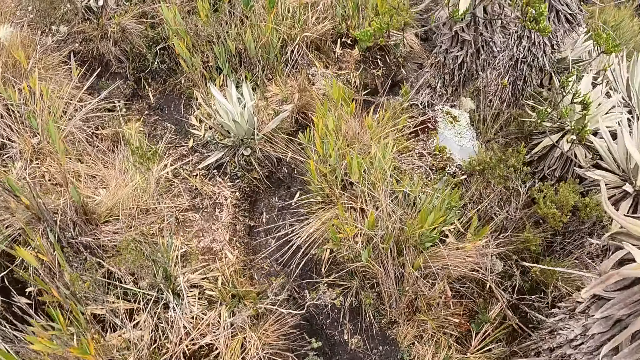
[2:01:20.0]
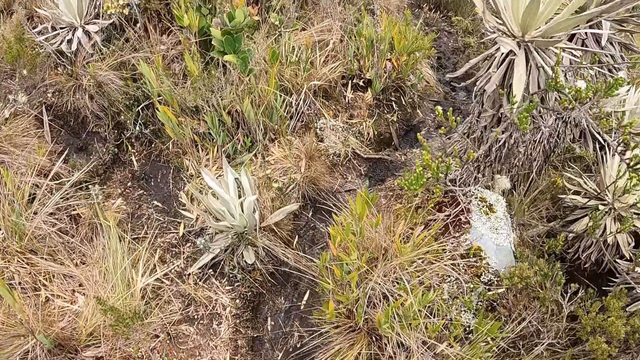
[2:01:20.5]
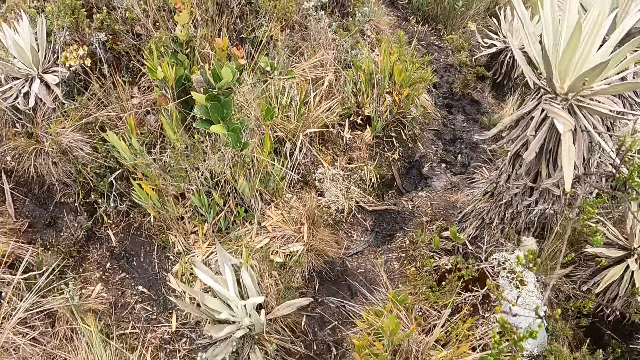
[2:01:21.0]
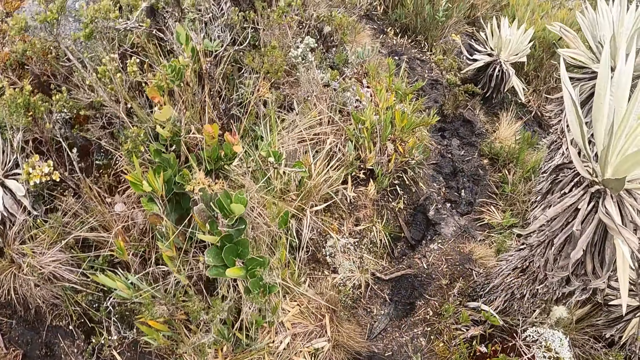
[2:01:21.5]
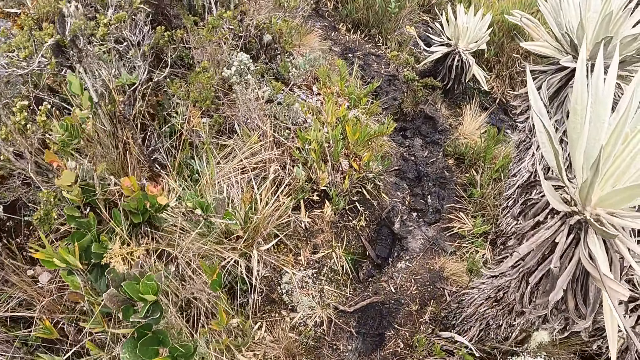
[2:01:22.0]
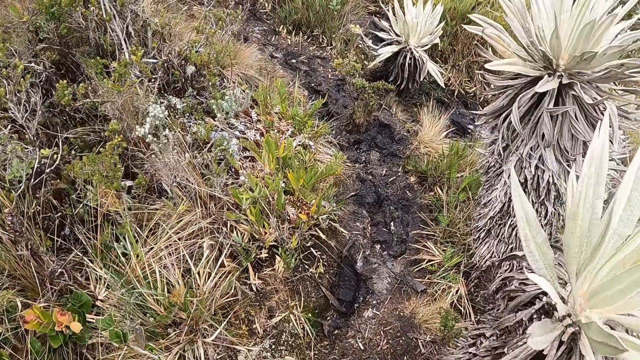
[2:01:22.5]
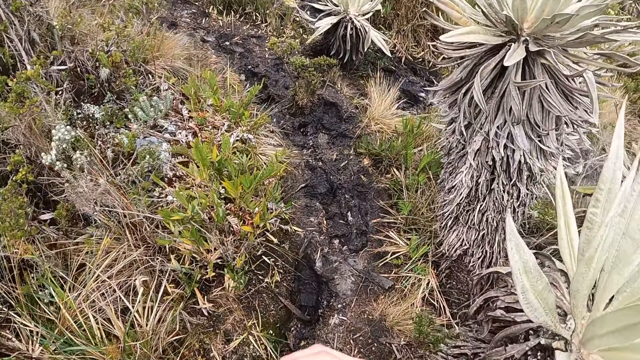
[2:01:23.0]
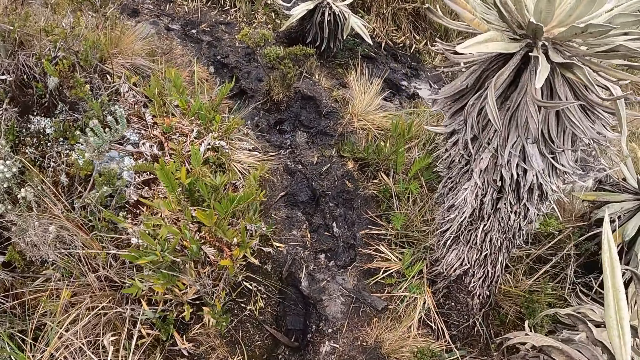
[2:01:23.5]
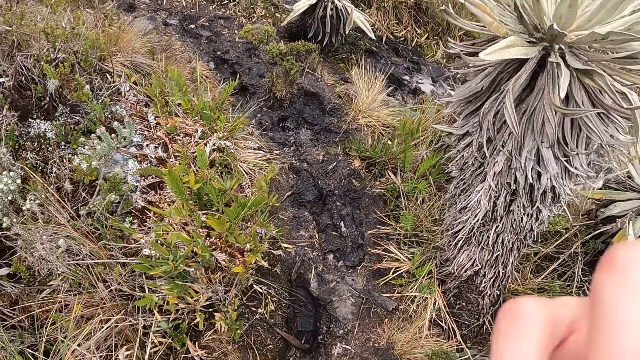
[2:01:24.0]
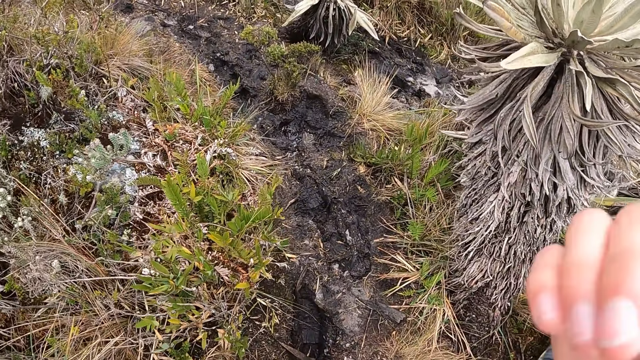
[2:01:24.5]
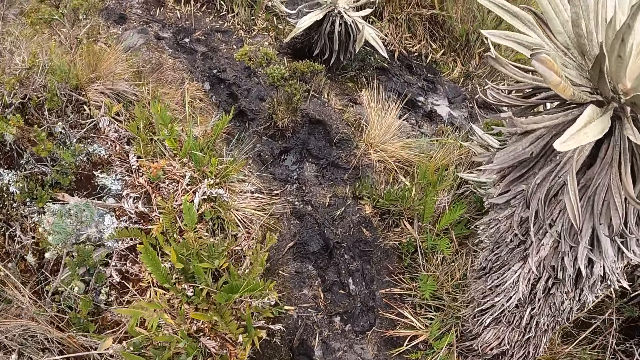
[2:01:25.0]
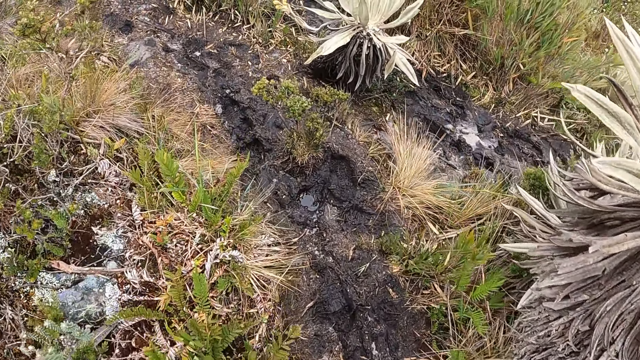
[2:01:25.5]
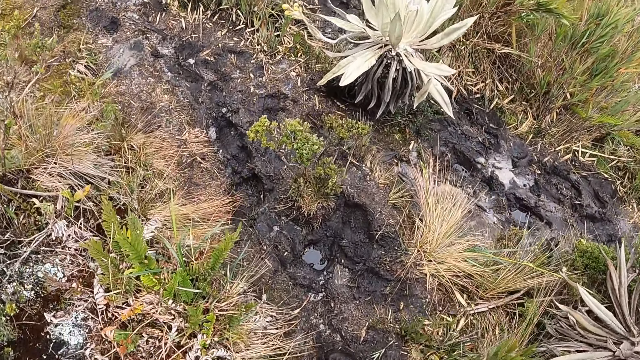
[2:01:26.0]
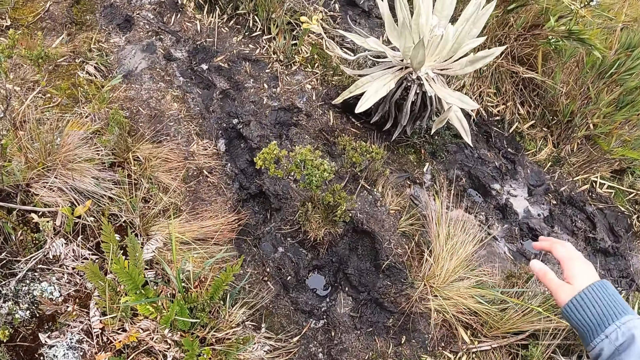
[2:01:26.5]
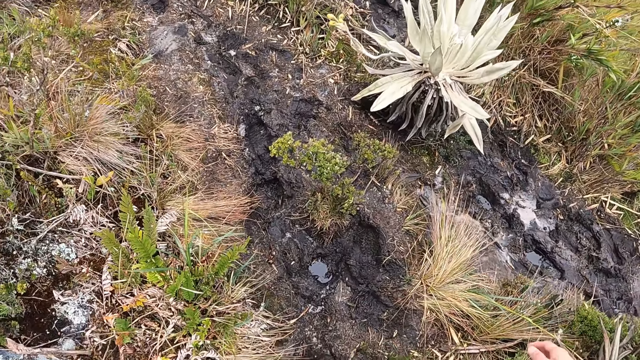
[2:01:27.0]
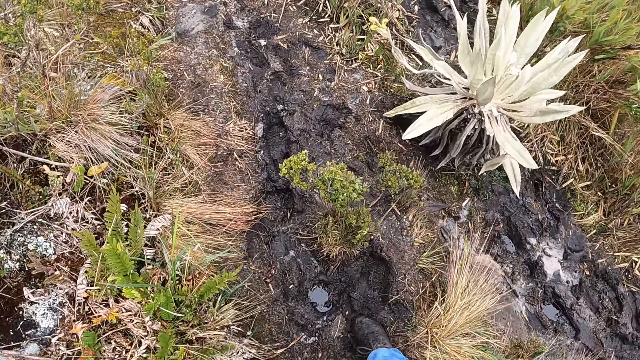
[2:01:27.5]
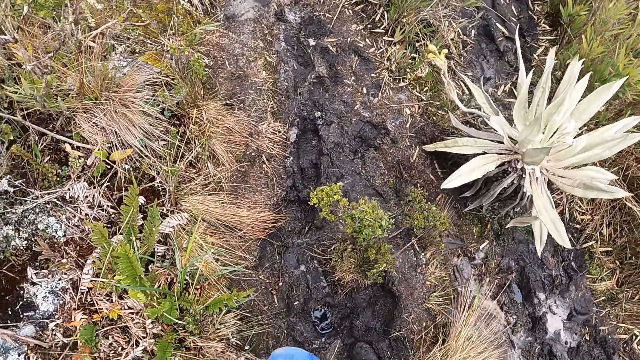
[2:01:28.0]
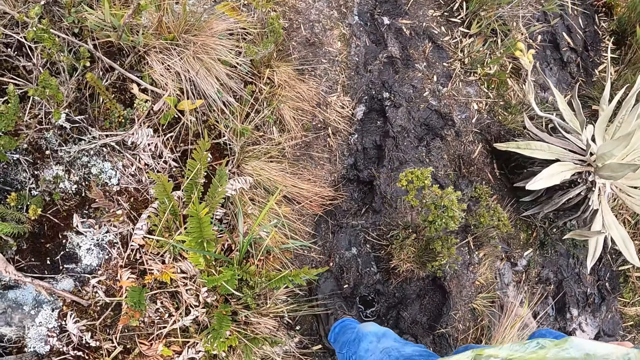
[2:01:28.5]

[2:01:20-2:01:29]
The camera wearer raises the right hand. They raise the right hand again. They sway the right hand.

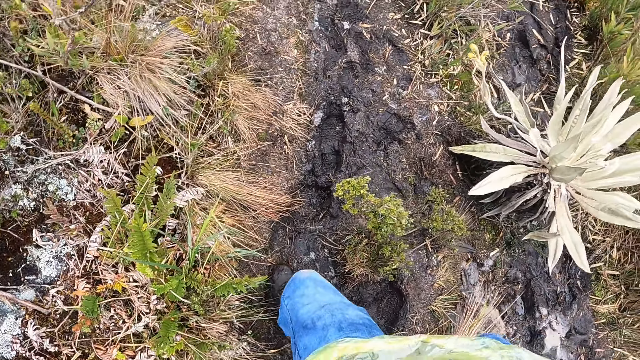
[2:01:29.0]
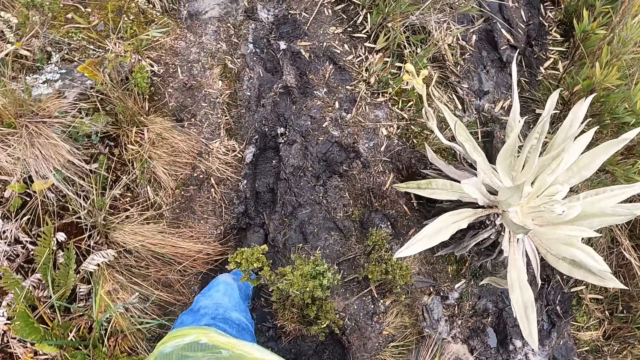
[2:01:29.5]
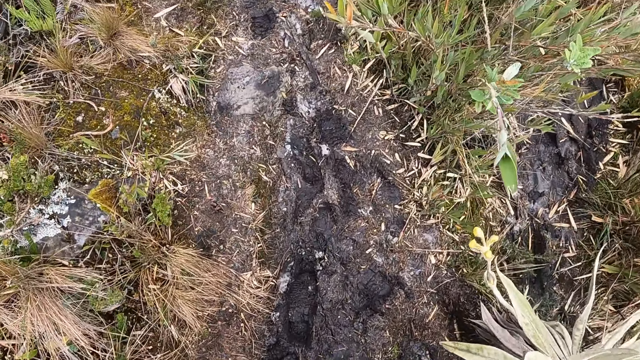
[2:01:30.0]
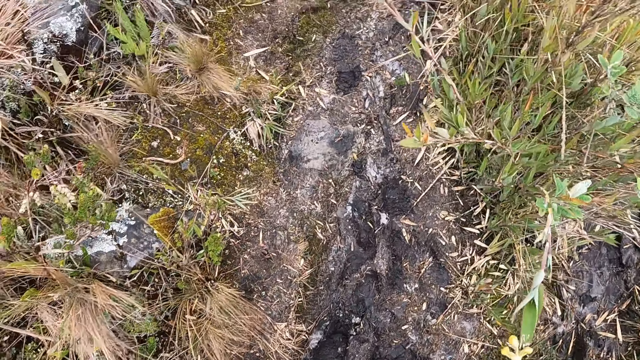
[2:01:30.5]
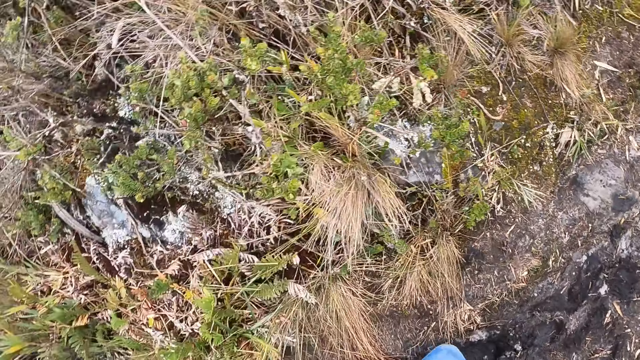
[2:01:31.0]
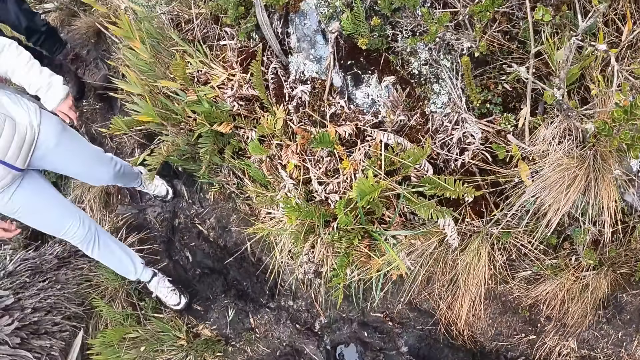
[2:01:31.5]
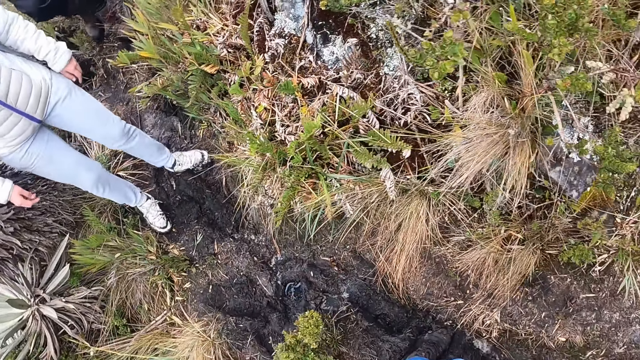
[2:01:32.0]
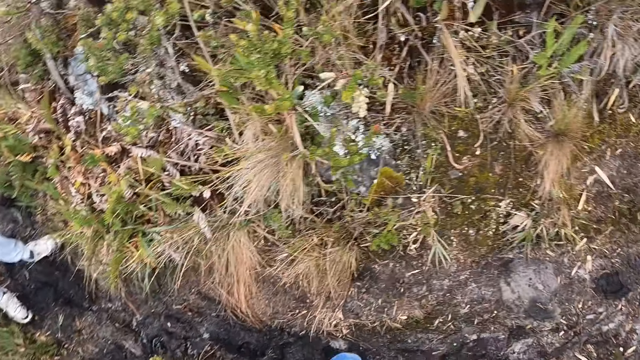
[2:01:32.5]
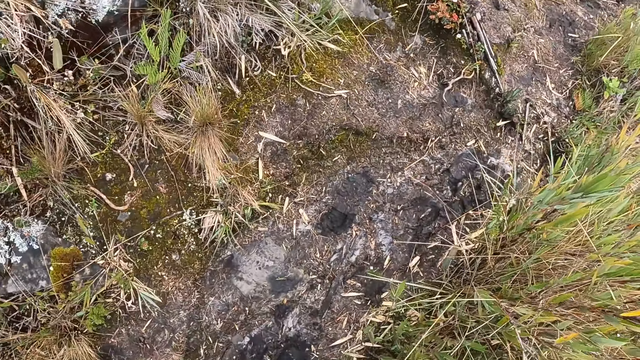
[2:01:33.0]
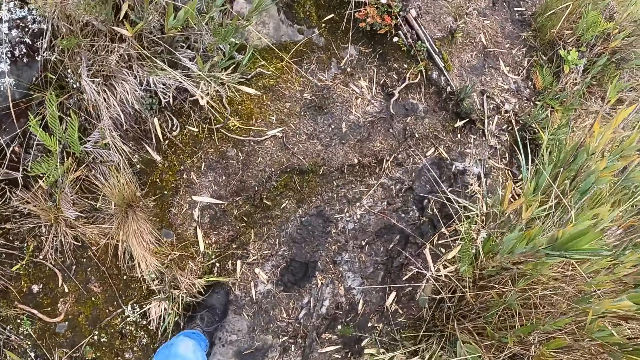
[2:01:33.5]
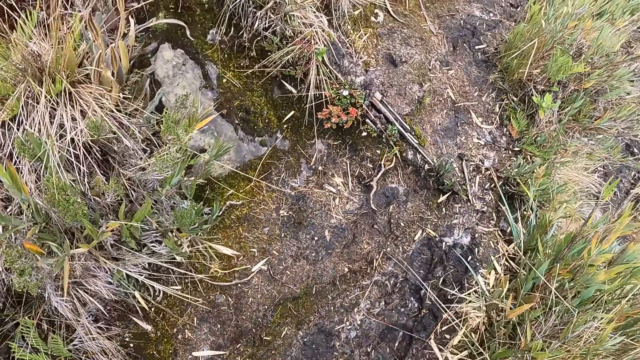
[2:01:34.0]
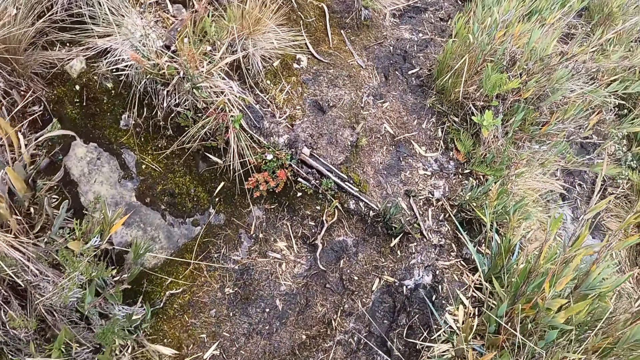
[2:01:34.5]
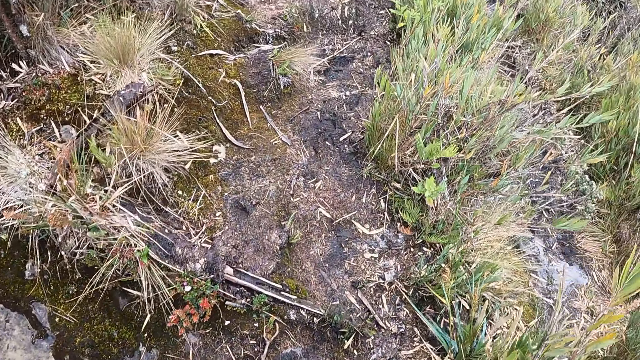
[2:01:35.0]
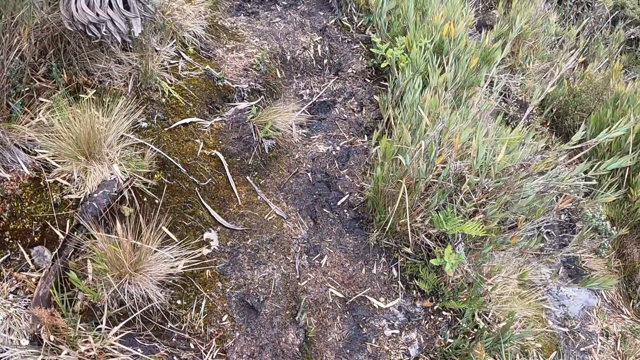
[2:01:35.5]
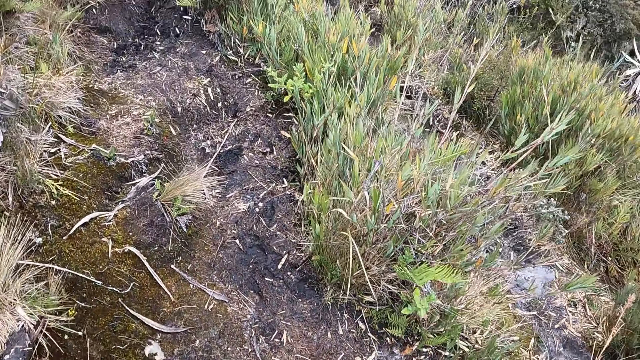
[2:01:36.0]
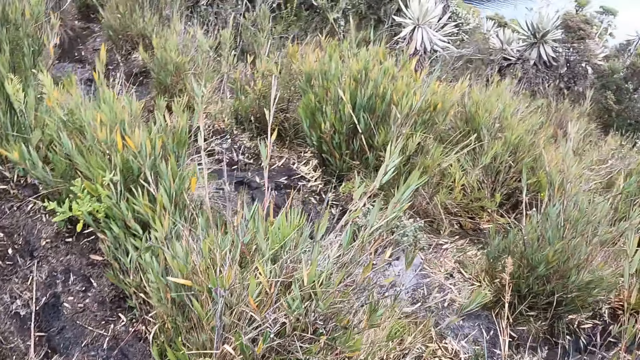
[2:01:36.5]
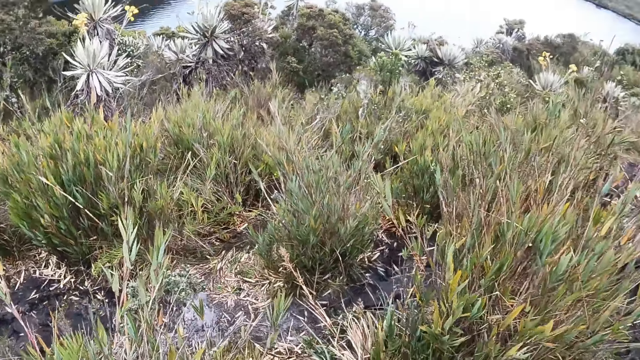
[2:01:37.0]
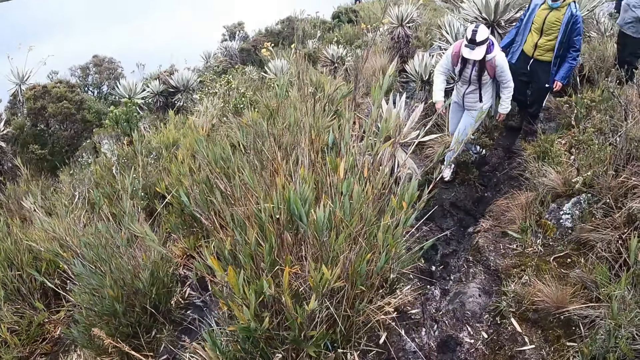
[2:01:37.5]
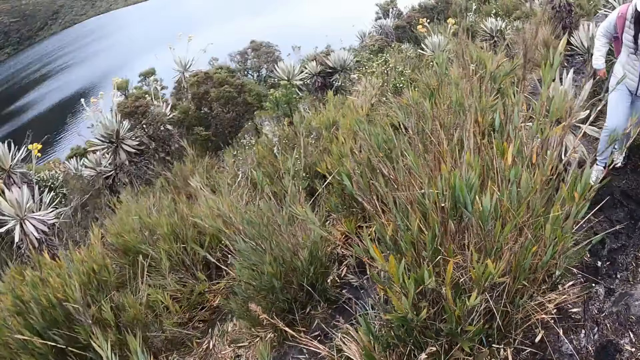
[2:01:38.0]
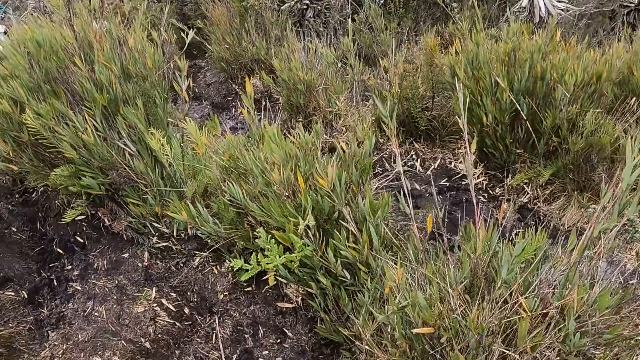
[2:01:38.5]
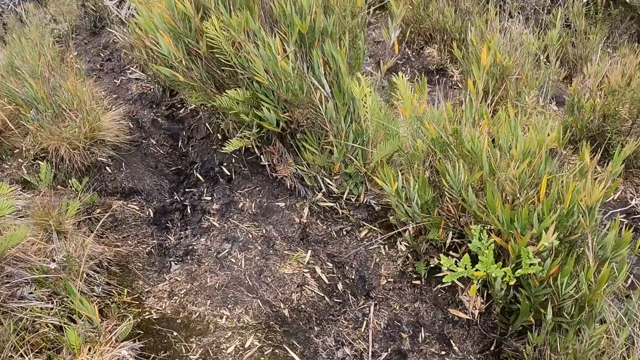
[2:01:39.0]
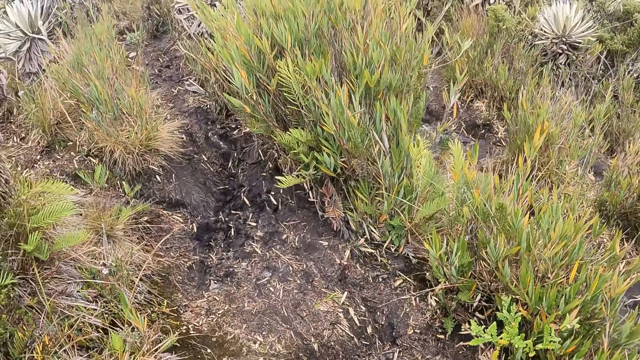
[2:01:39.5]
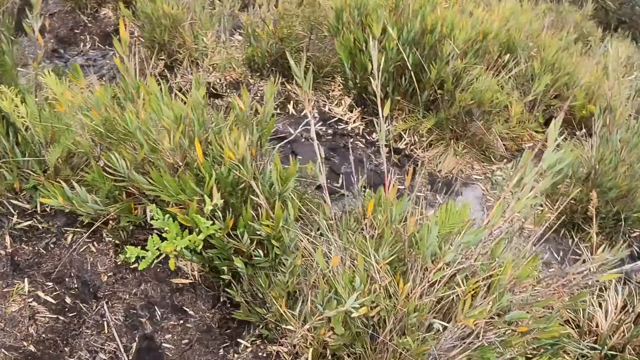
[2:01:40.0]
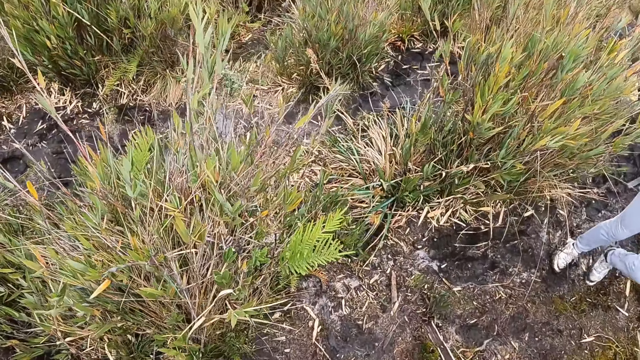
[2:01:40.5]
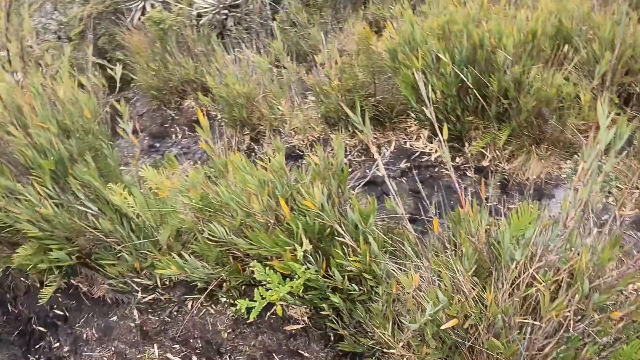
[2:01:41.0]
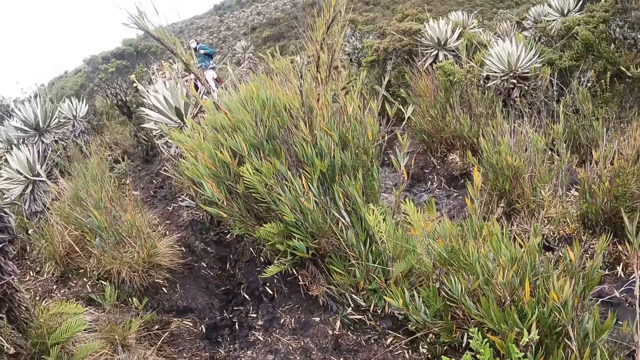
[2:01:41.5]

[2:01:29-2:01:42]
The camera wearer walks around and looks around. A woman walks towards the camera wearer. The camera wearer looks around. They walk around and look around. The woman walks towards the camera wearer. The camera wearer looks around.
